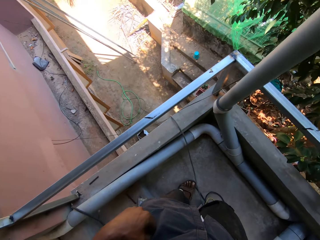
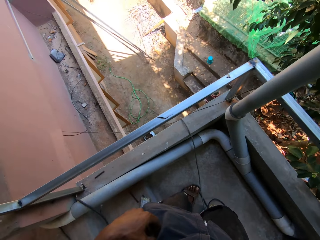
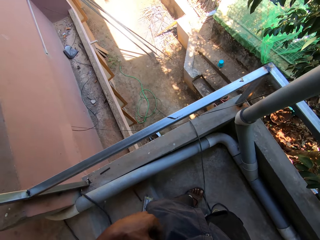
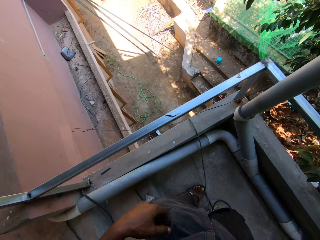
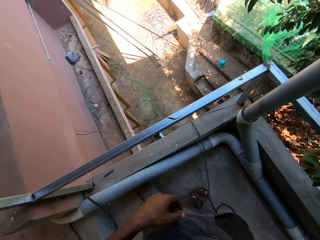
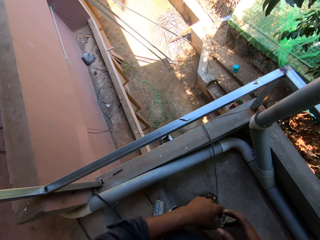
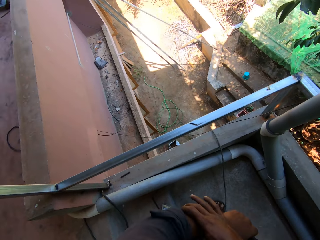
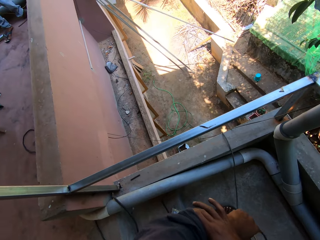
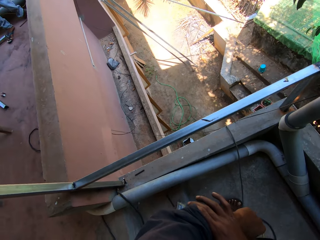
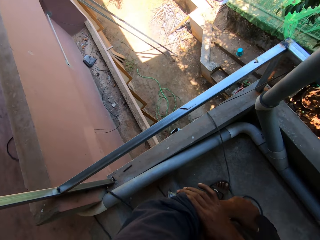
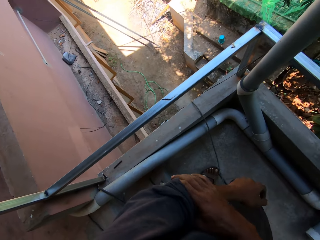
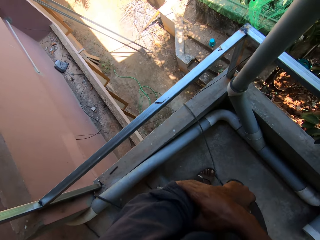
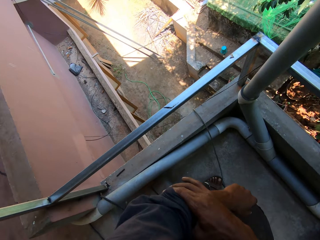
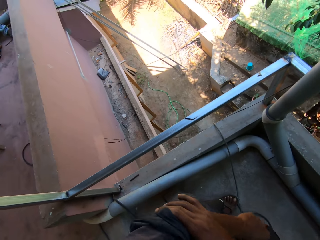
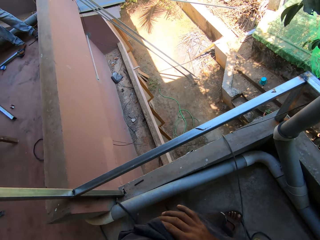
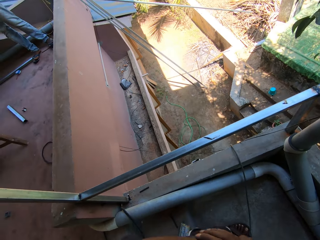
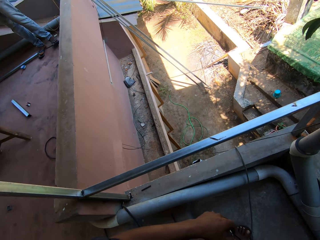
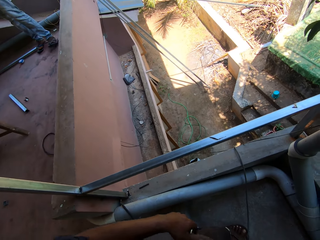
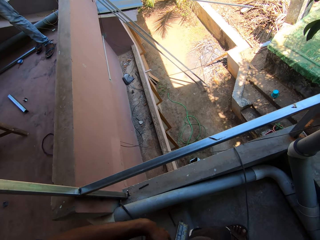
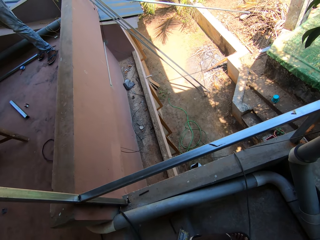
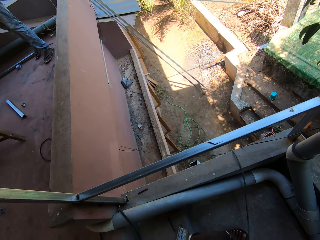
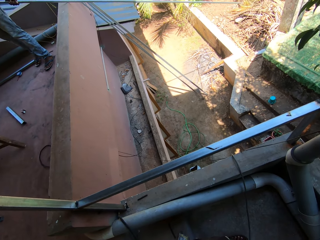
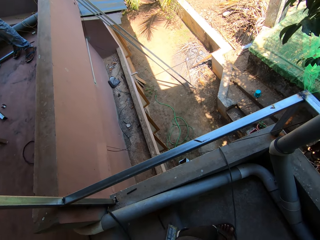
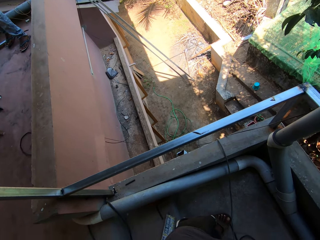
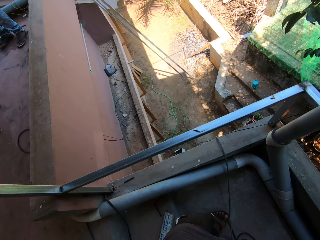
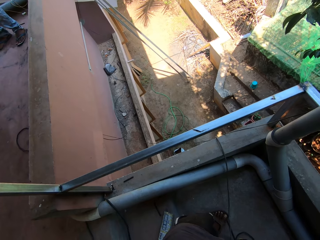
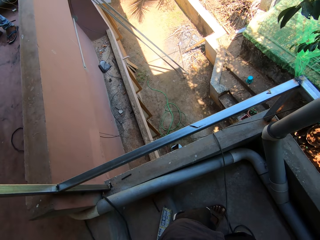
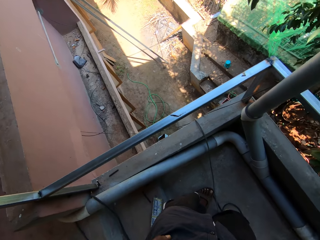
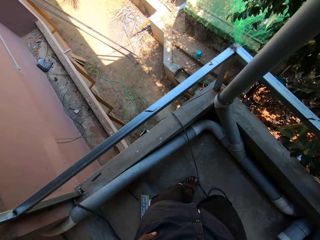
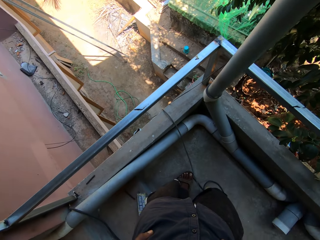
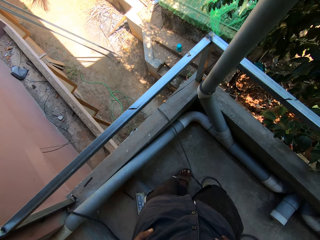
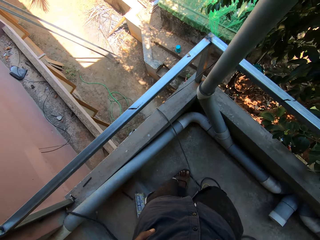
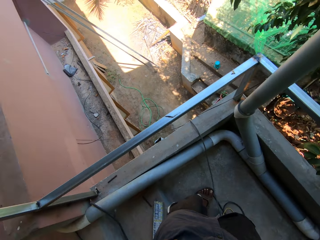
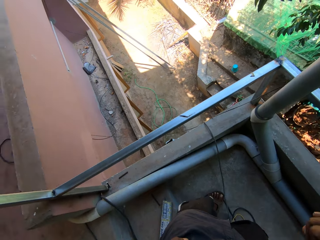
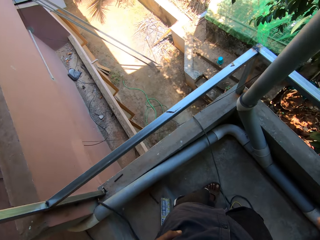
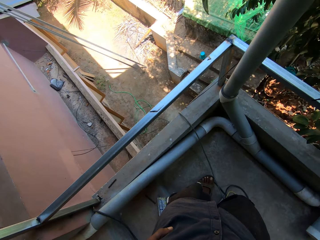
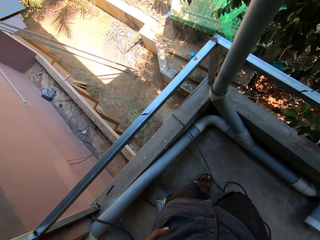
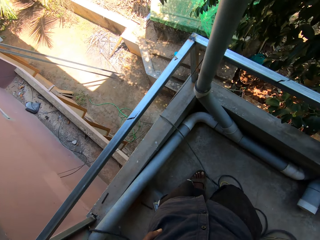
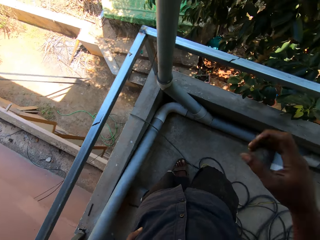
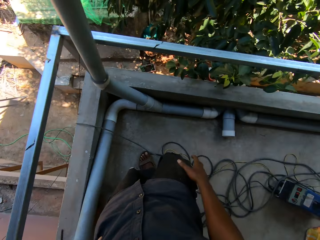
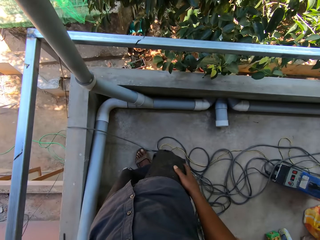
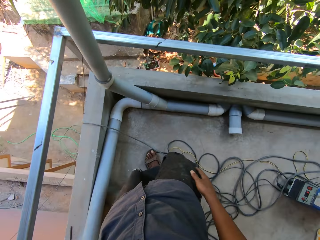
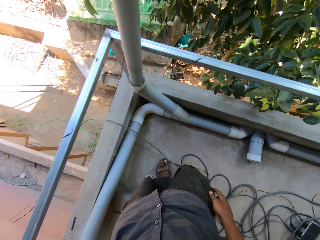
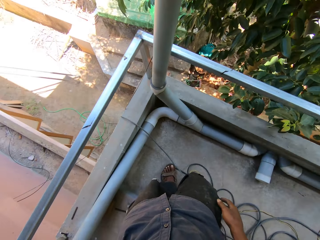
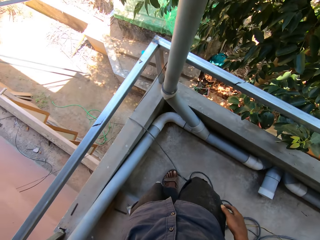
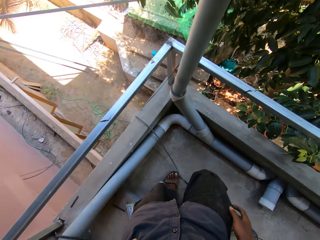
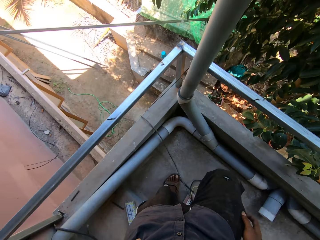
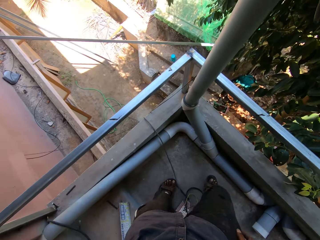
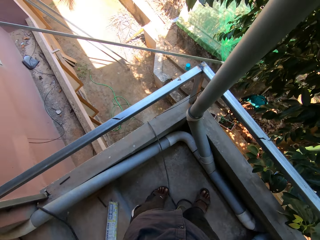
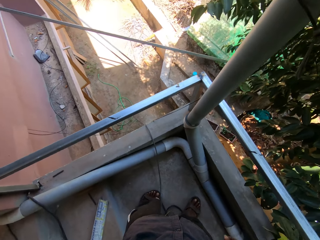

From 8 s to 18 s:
The camera wearer adjusts his shirt's sleeve with his right hand. A man holds a metal bar with his right hand.

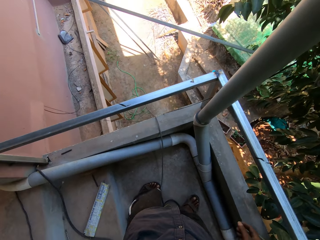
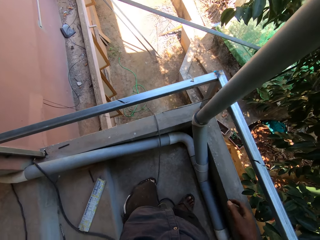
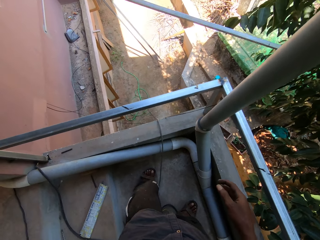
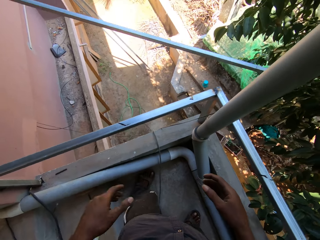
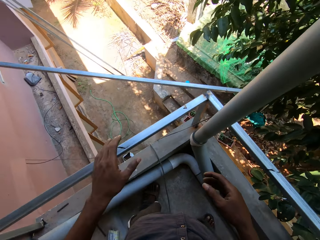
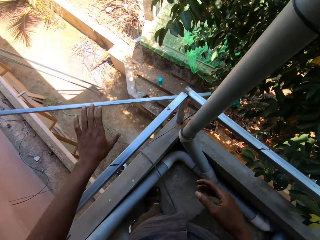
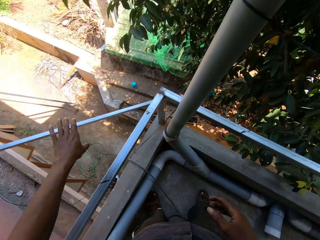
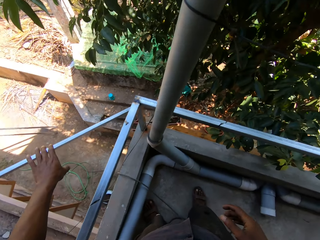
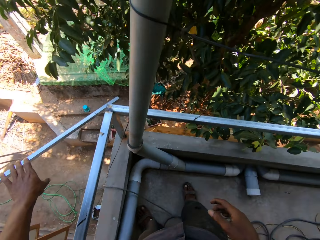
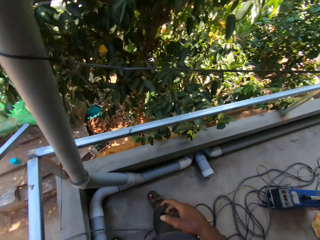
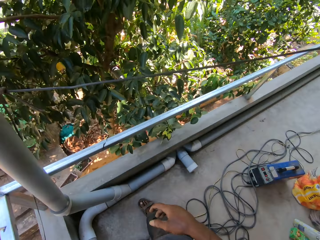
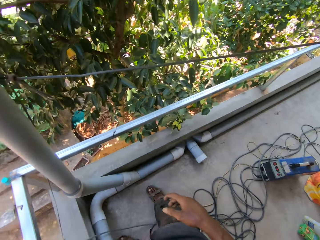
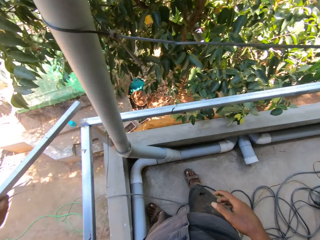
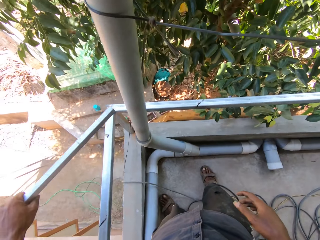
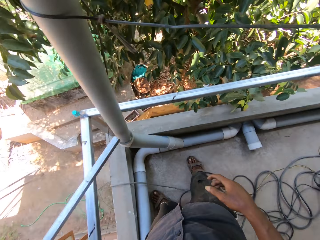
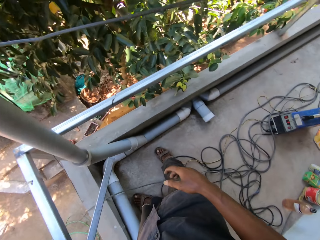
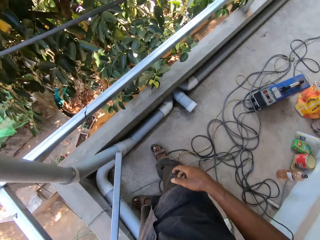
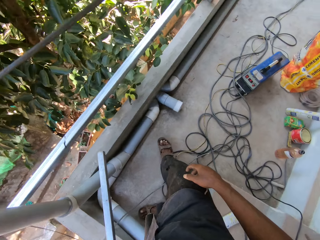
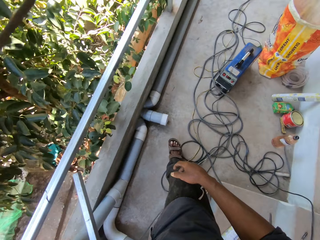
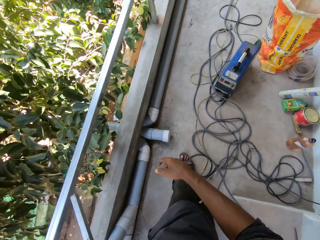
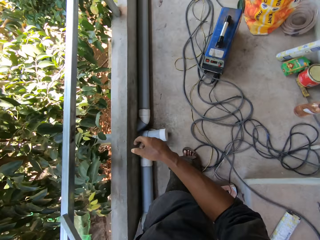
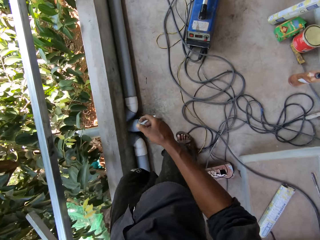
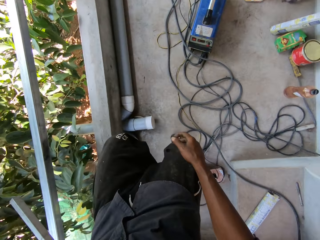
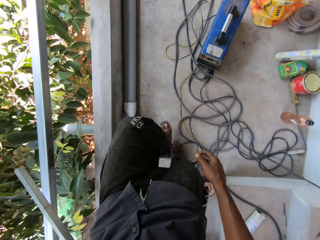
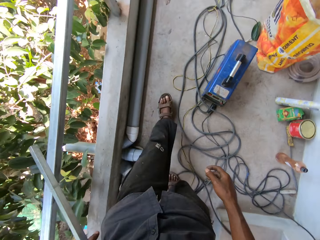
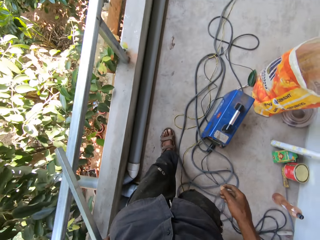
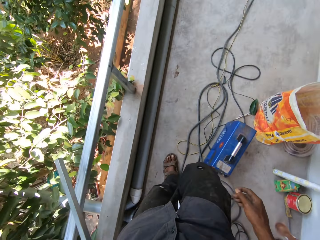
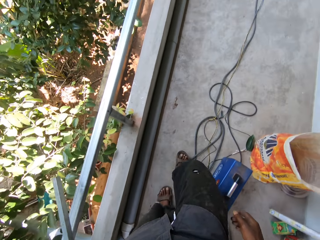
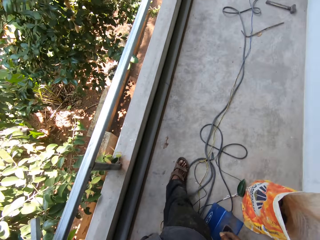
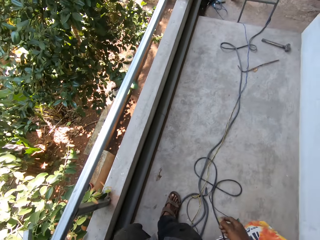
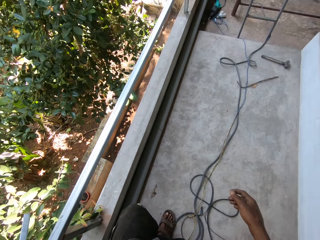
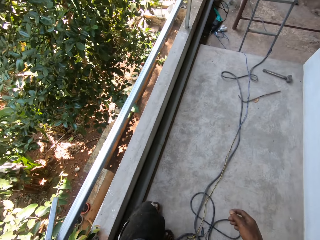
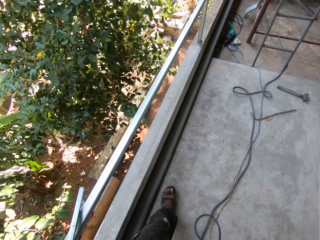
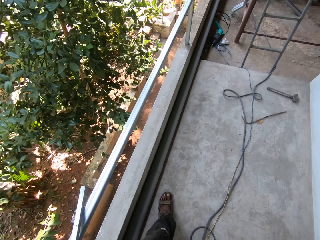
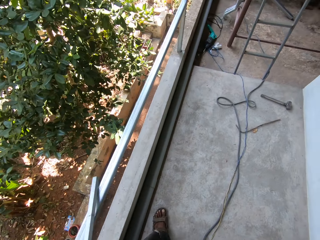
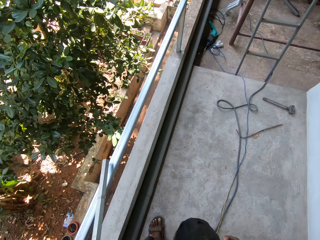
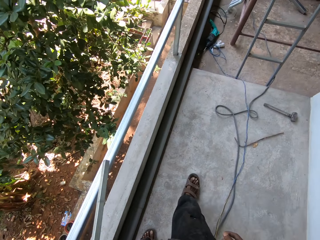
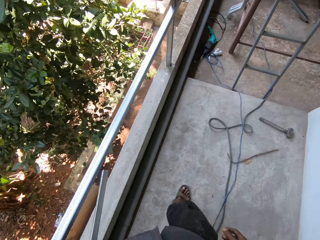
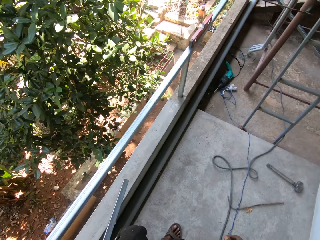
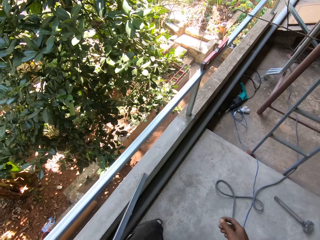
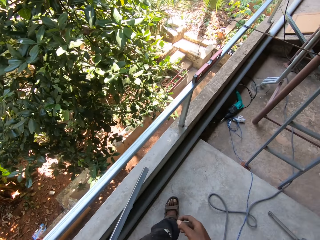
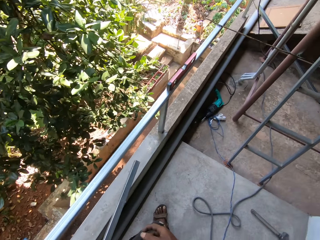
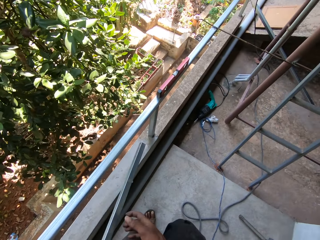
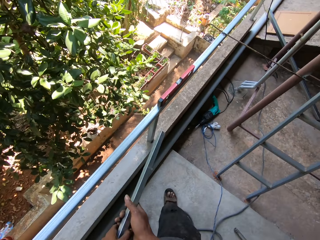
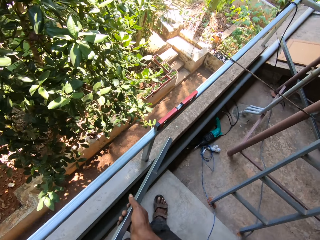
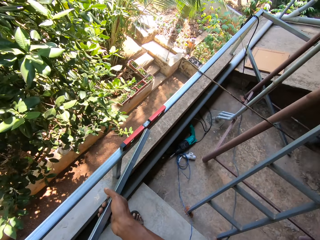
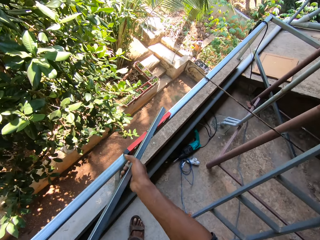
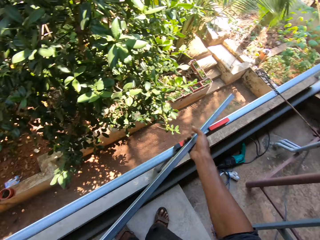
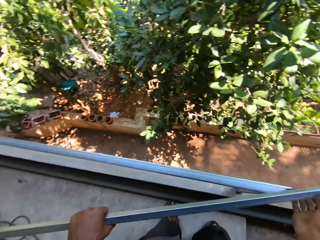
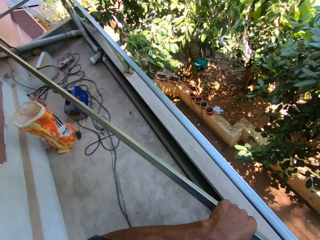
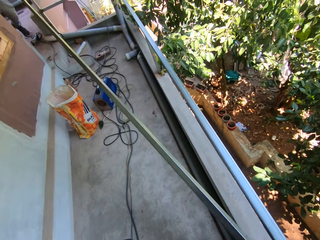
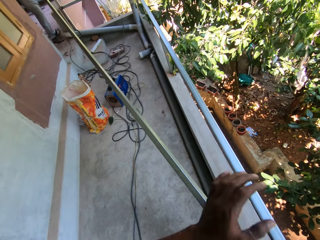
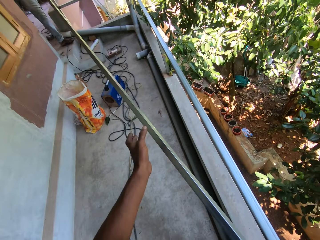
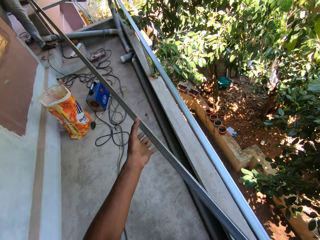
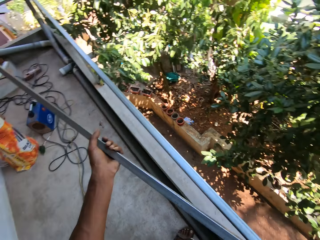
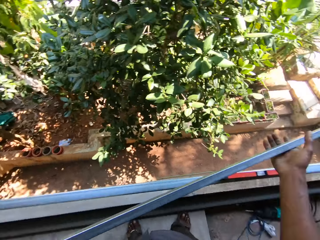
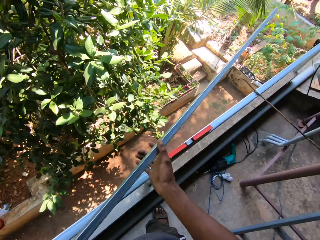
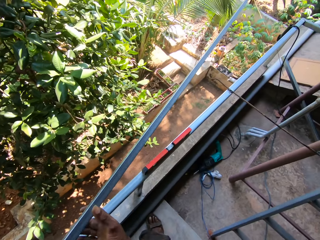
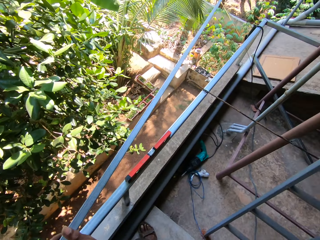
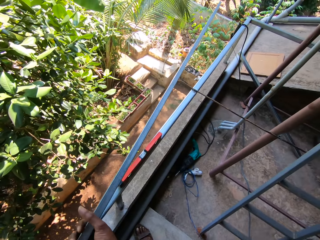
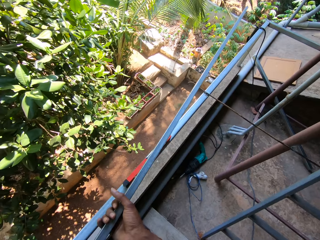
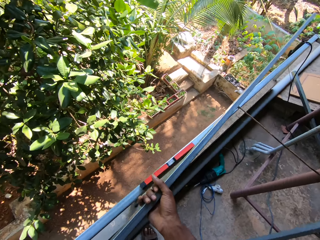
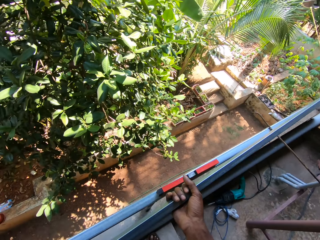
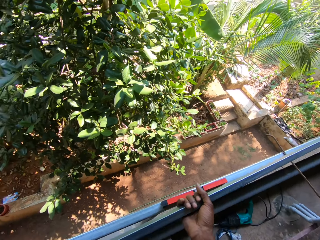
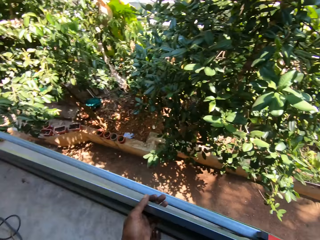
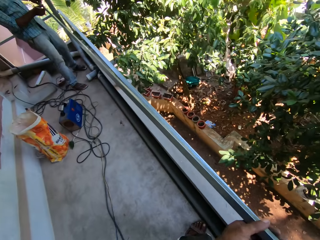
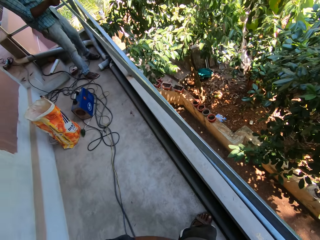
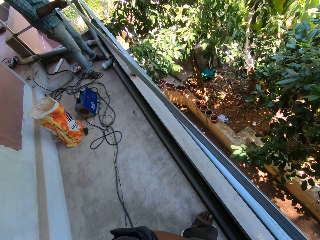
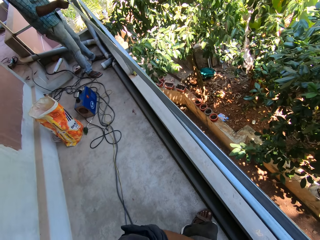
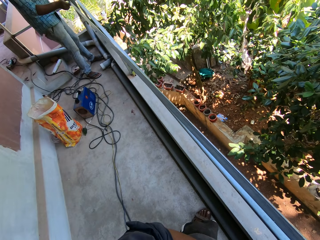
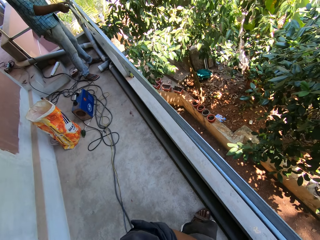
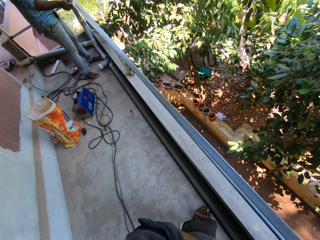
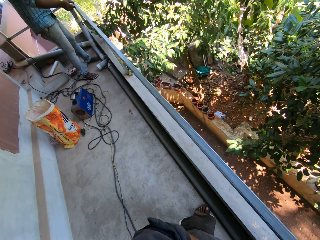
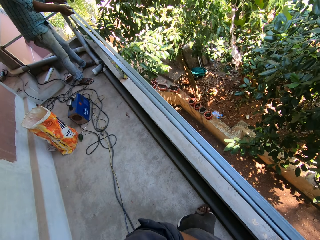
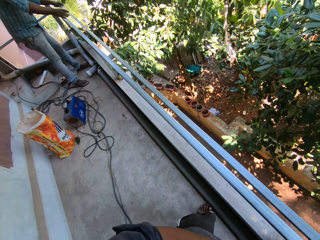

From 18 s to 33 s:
The camera wearer holds the metal bar with his left hand. He walks around. He holds the metal bar with both hands. He holds the metal bar with his left hand. He holds the metal bar with his right hand. He wipes the metal bar with his right hand. The camera wearer and the man hold the metal bar with both hands.
